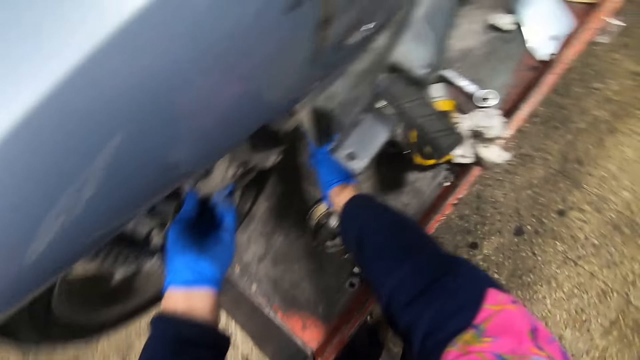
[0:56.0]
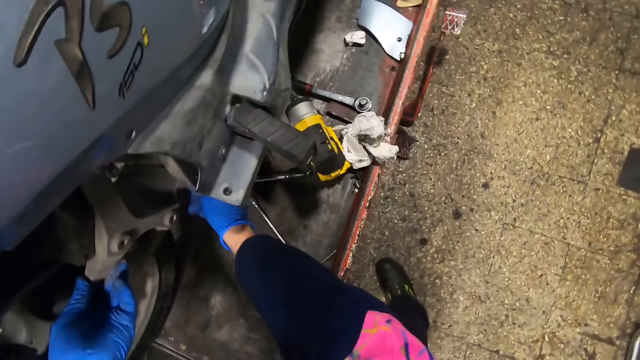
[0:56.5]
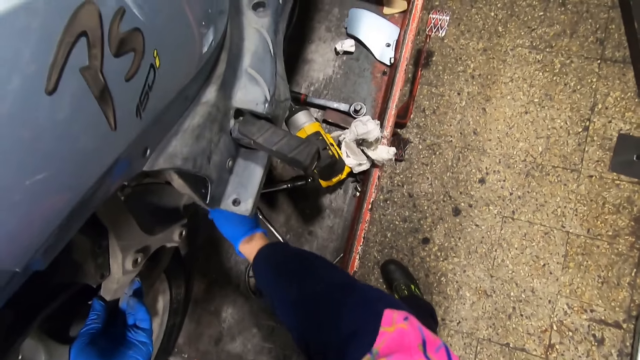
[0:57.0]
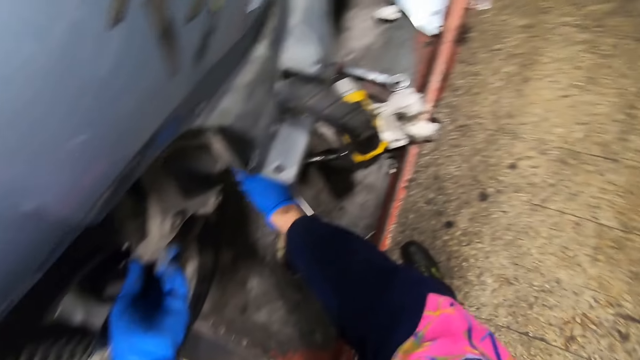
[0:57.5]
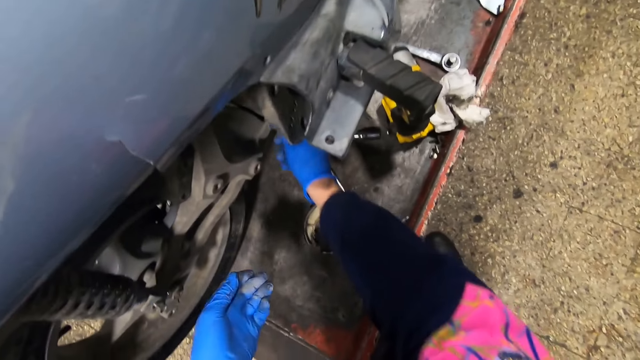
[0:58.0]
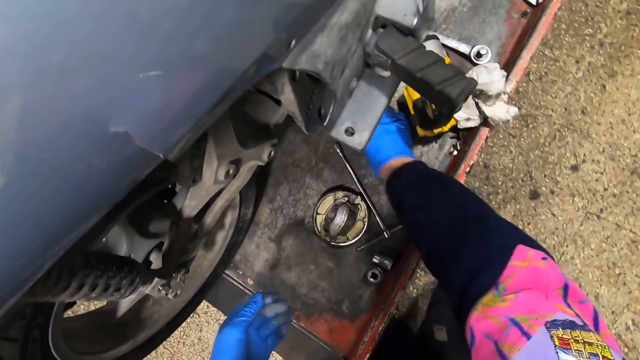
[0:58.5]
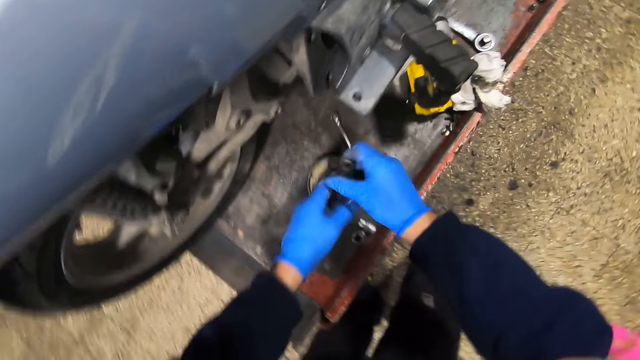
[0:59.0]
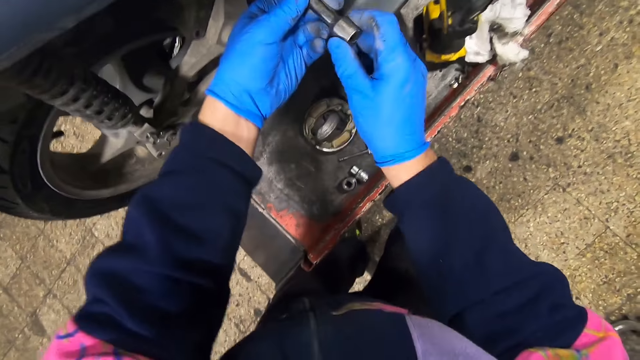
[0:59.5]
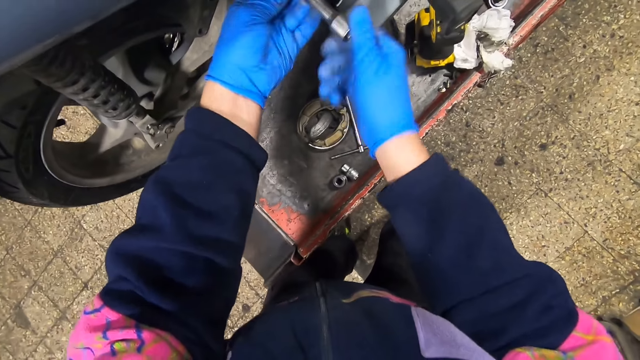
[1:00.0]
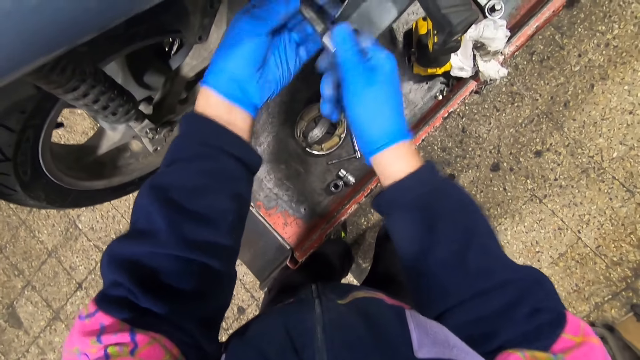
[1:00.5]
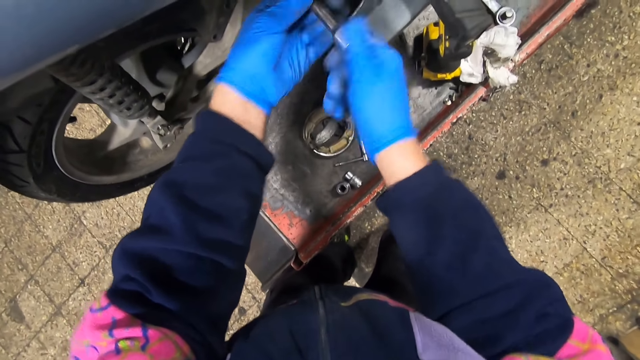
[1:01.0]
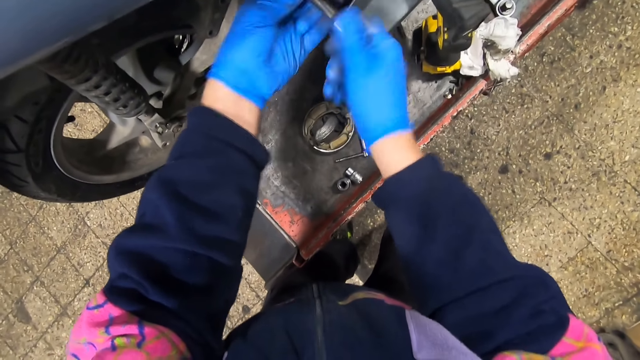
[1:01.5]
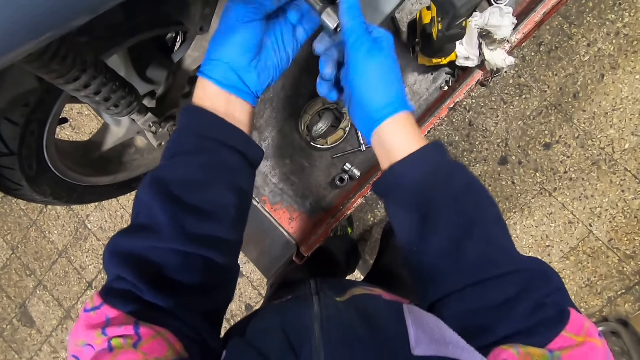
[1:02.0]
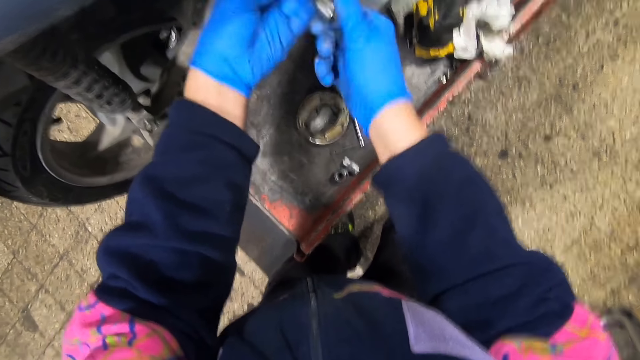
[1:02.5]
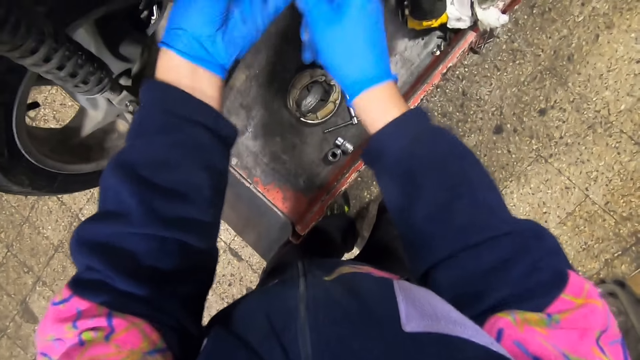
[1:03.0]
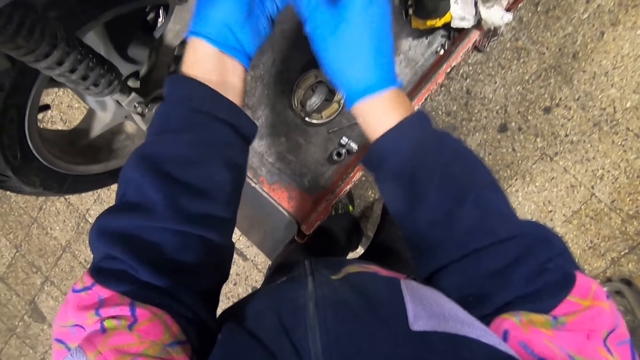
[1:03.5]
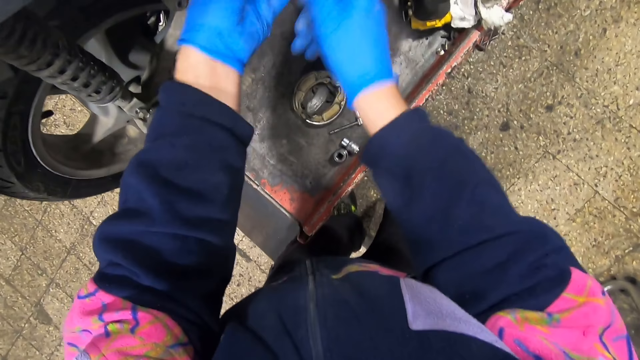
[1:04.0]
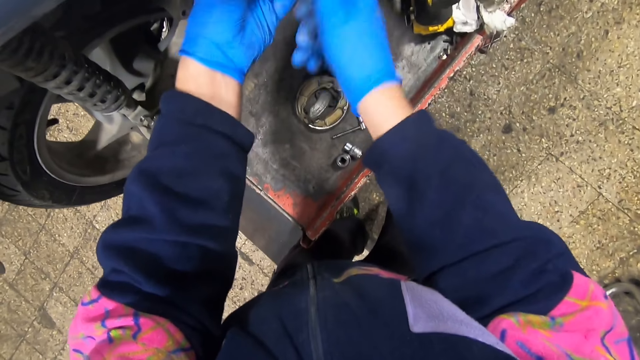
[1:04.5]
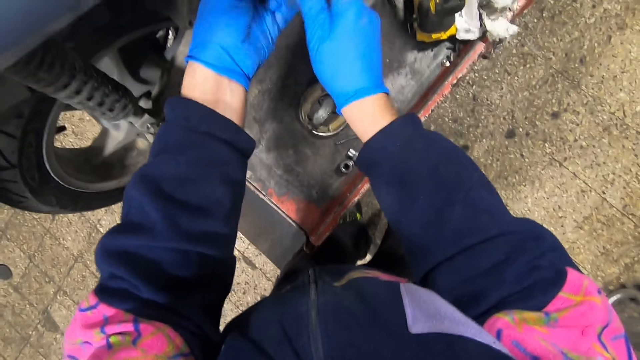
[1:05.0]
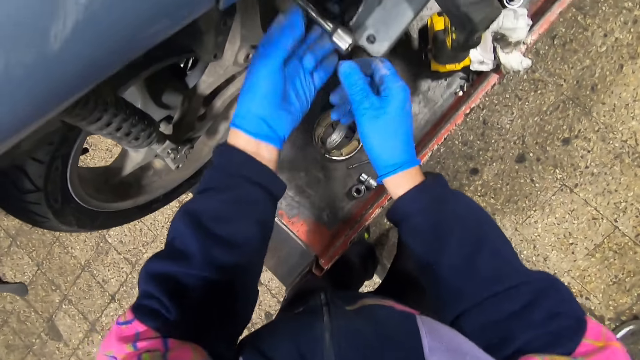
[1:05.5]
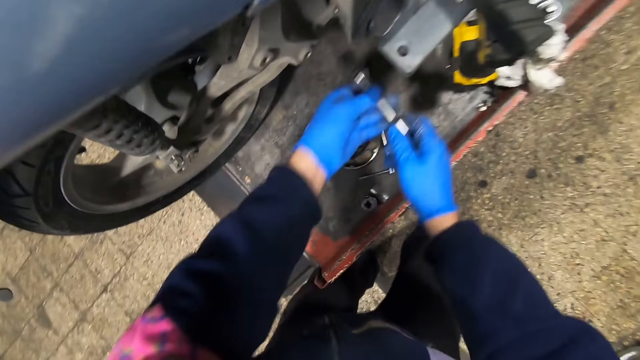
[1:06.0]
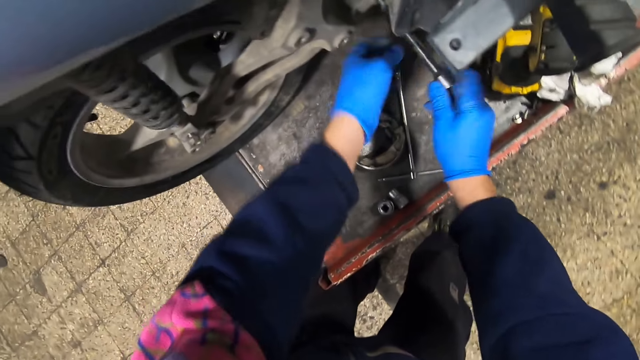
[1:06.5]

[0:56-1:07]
The camera wearer fixes a bolt on the tire arm. He screws the nut into a hole in the wheel part with his right hand. He tightens the bolt. He picks up a bolt and nut tightener from the car lift with his right hand. He holds the bolt and nut tightener with both hands. He tightens a nut with the bolt and nut tightener in both hands. He tightens the nut again.

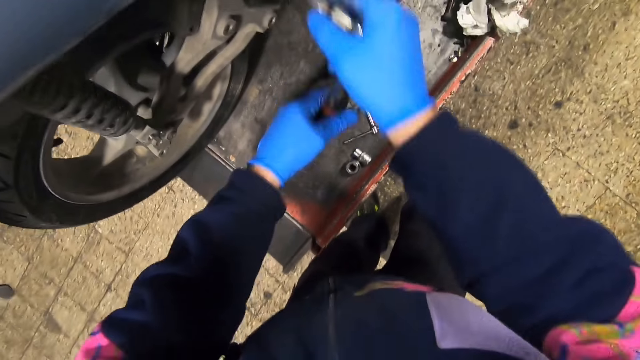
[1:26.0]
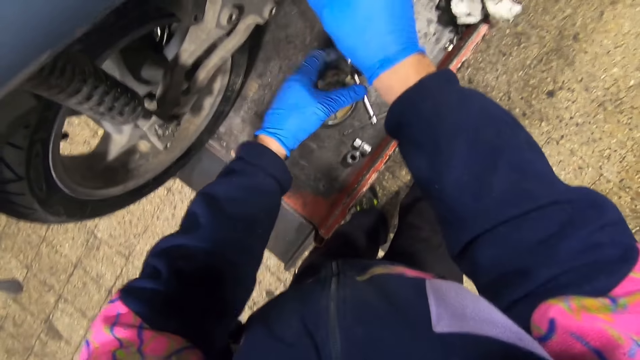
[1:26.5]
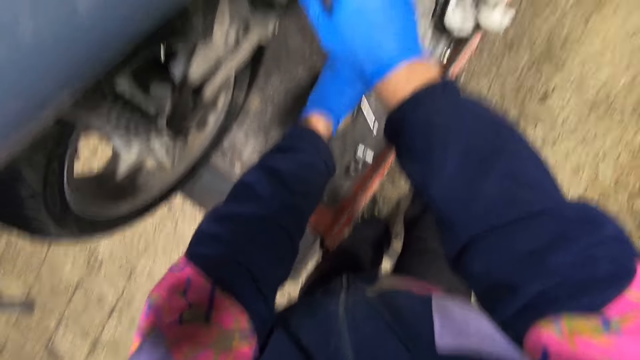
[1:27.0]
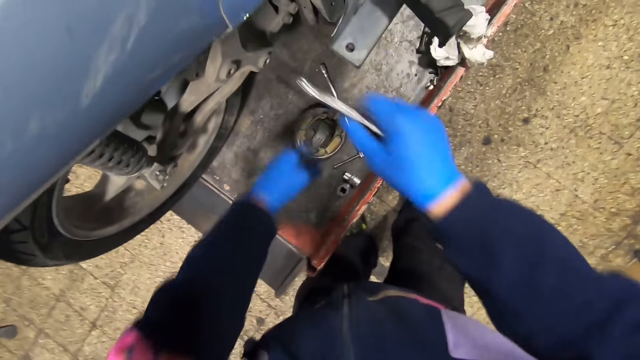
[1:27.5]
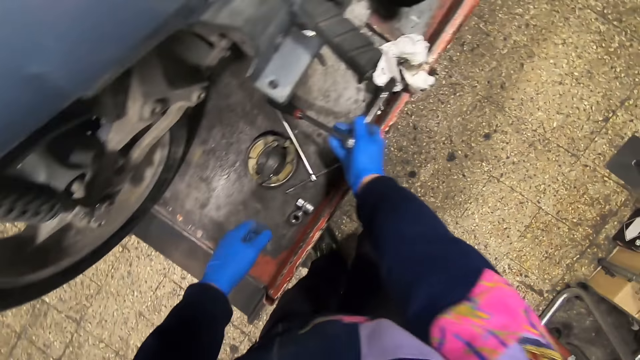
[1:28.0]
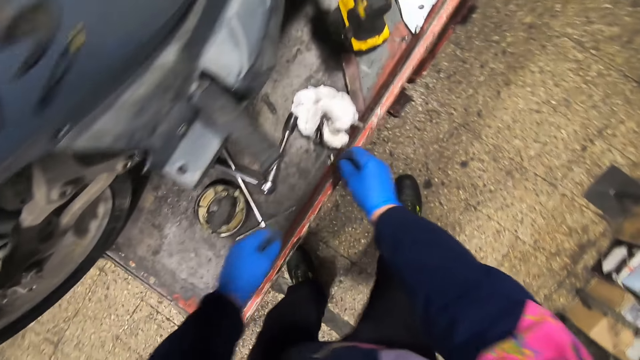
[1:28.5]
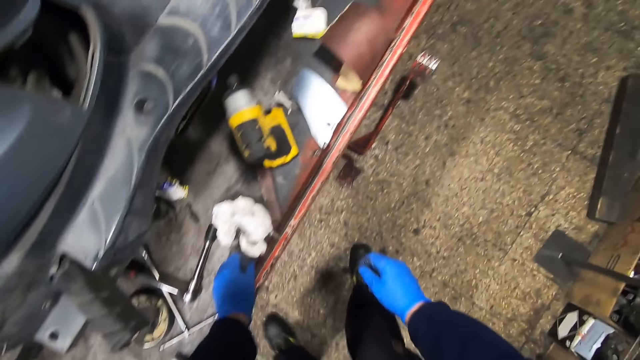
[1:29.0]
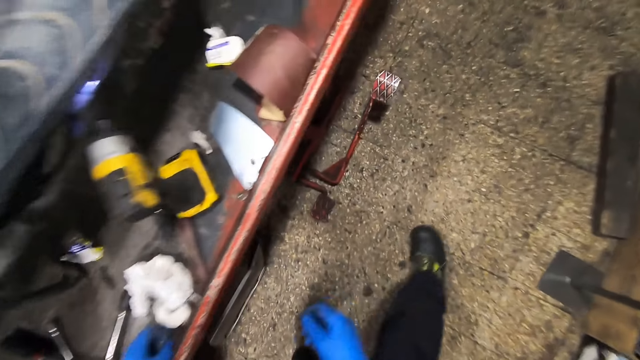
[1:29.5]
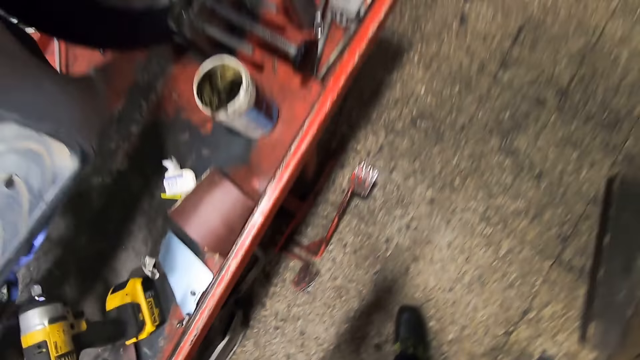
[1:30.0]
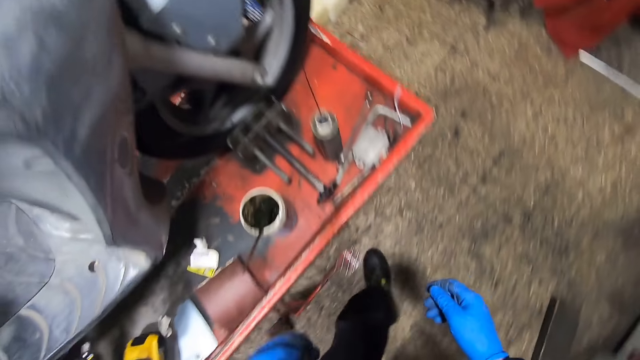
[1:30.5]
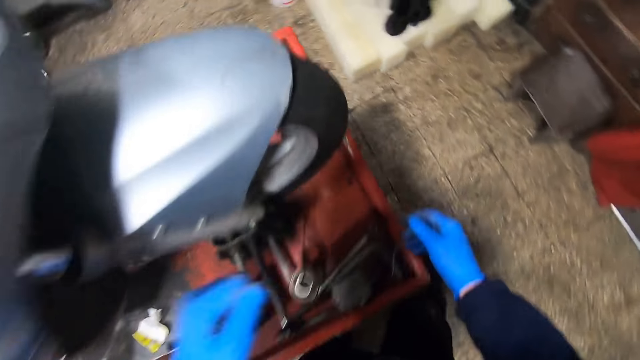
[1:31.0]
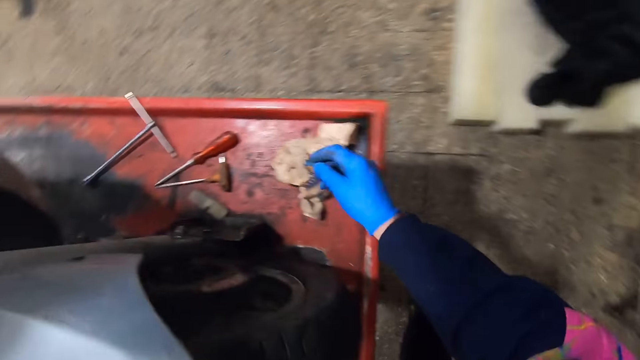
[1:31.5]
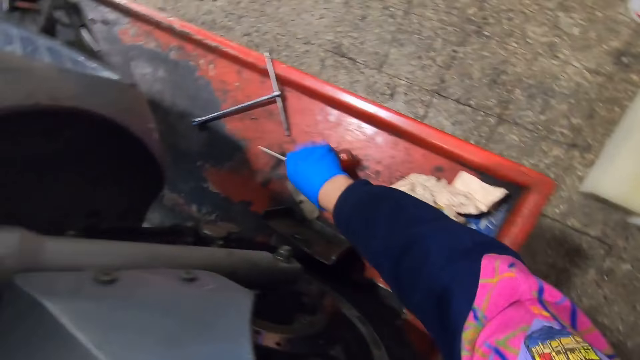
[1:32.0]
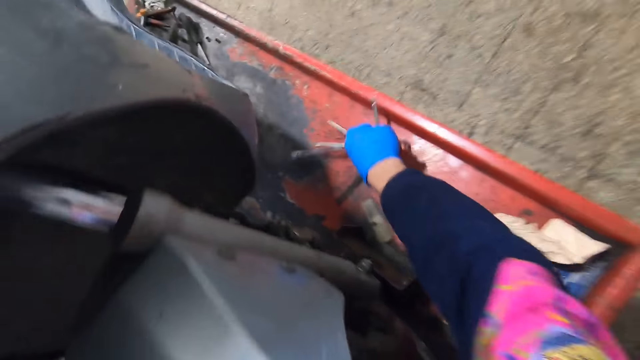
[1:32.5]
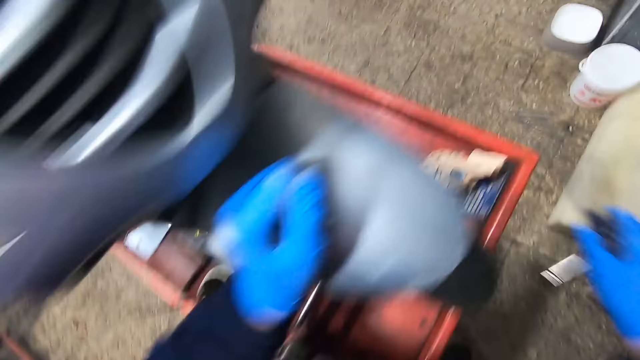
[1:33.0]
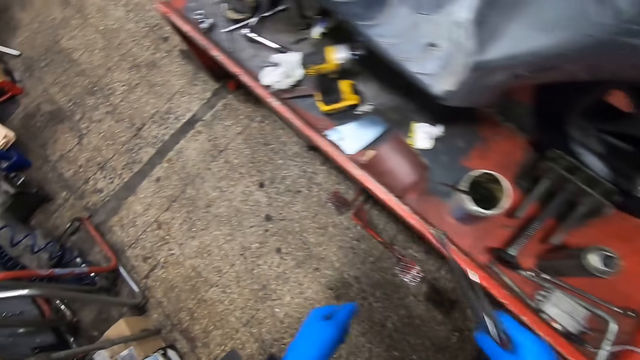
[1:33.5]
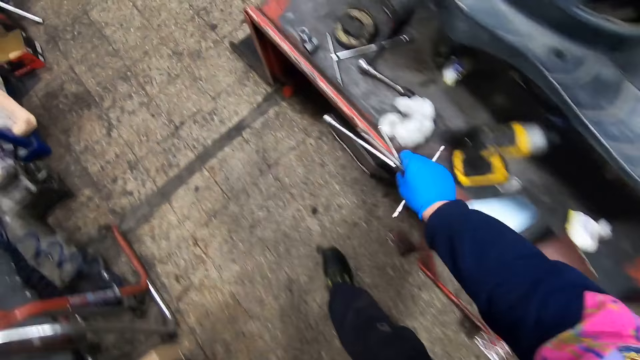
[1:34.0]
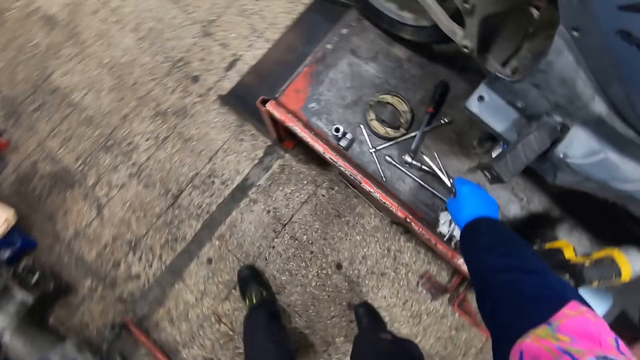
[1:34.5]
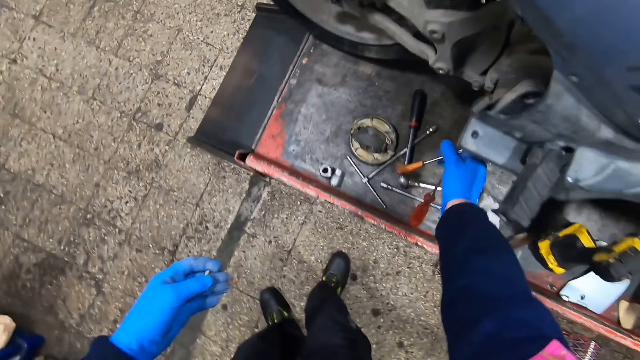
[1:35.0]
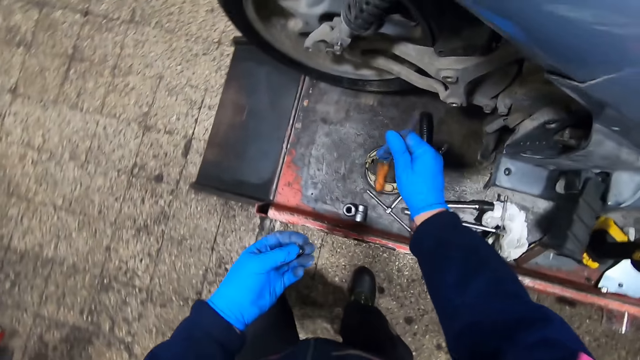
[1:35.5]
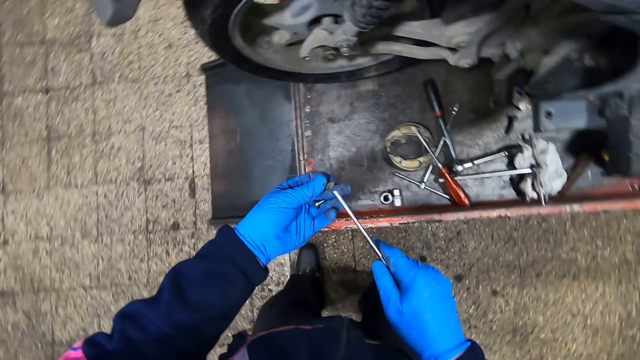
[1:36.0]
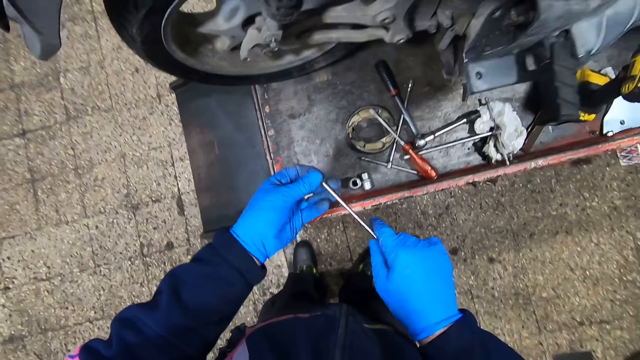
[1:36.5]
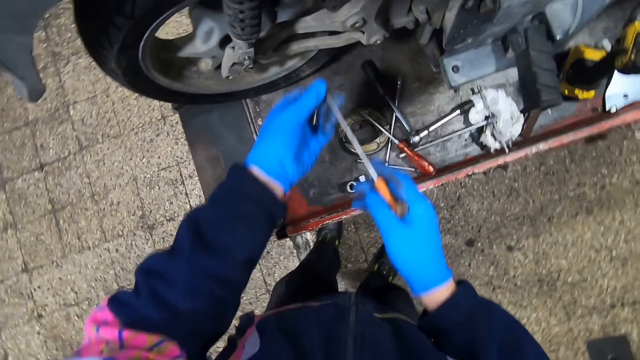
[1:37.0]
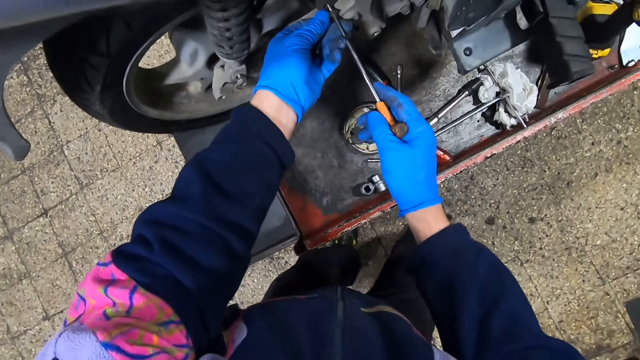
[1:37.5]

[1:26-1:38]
The camera wearer drops the bolt and nut tightener in the wrench onto the car lift with his right hand. He picks up two screwdrivers from the car lift with his right hand. He picks up a nut tightener from the car lift with his right hand. He drops one screwdriver and the nut tightener onto the car lift with his right hand. He inserts the screwdriver in his right hand to a screw in his left hand.
